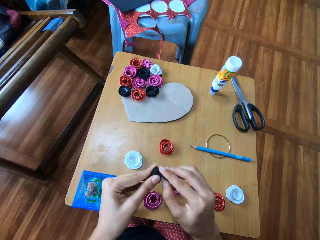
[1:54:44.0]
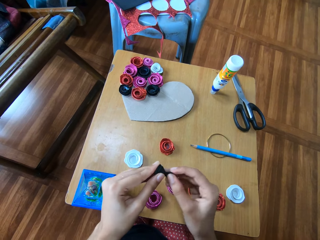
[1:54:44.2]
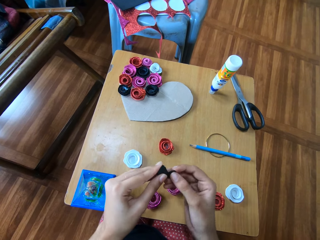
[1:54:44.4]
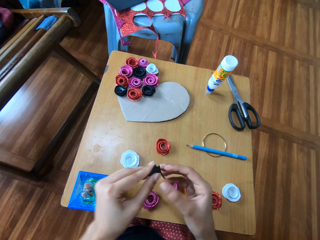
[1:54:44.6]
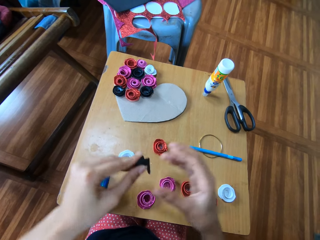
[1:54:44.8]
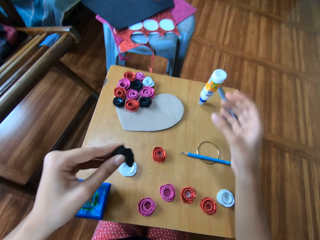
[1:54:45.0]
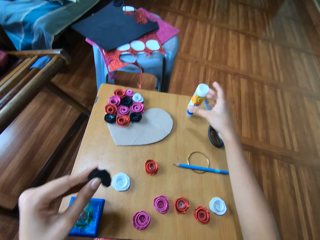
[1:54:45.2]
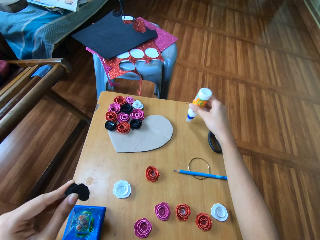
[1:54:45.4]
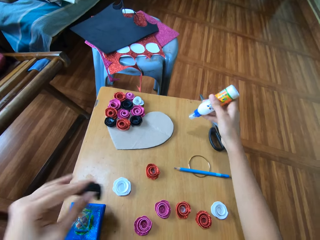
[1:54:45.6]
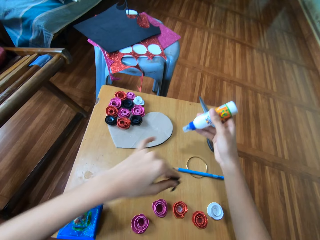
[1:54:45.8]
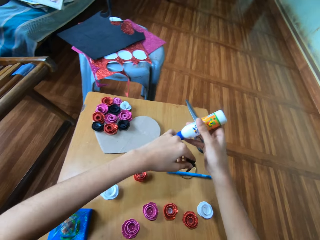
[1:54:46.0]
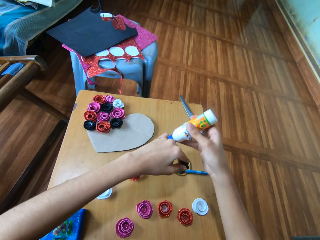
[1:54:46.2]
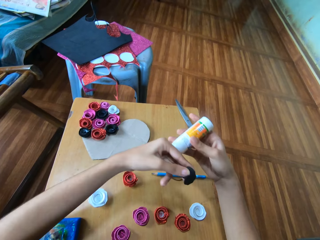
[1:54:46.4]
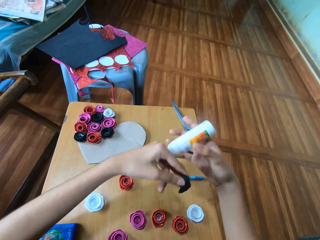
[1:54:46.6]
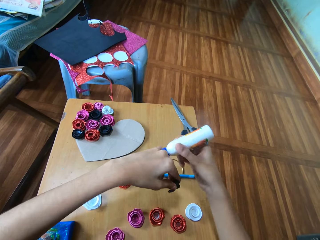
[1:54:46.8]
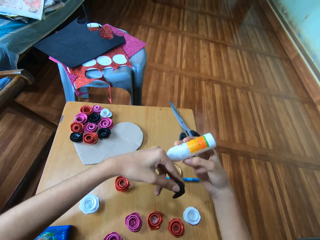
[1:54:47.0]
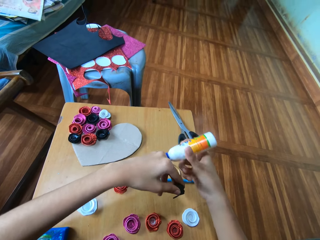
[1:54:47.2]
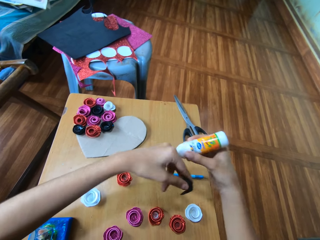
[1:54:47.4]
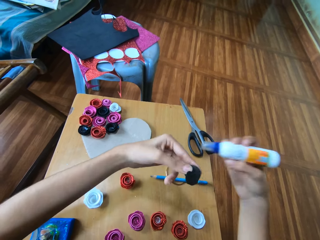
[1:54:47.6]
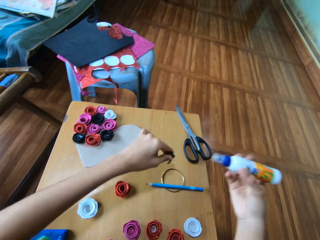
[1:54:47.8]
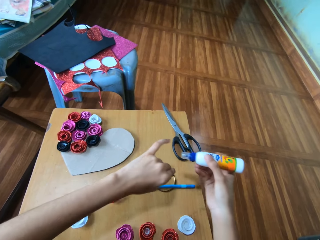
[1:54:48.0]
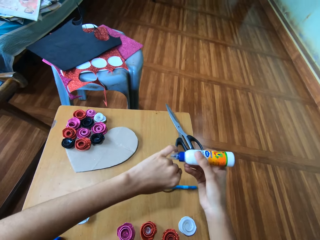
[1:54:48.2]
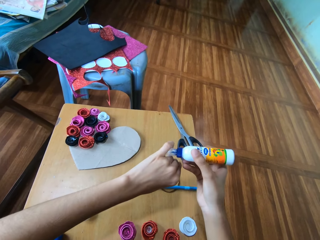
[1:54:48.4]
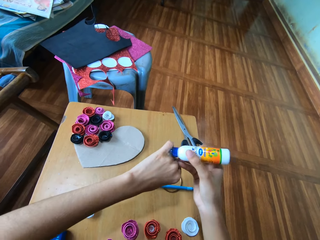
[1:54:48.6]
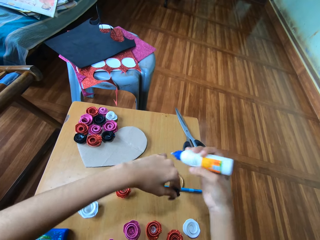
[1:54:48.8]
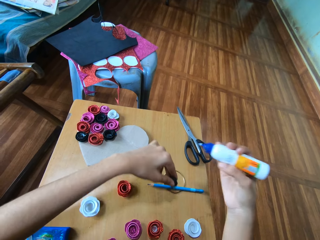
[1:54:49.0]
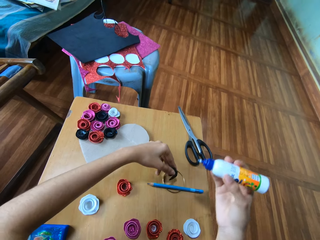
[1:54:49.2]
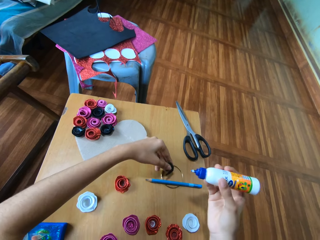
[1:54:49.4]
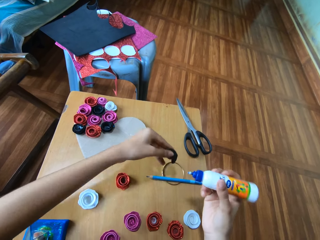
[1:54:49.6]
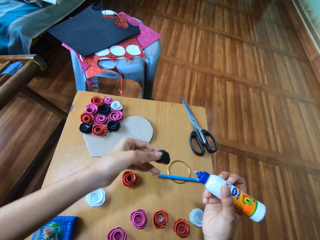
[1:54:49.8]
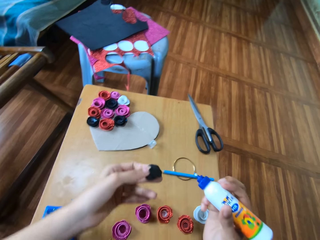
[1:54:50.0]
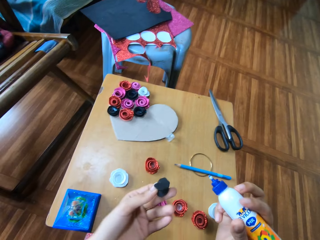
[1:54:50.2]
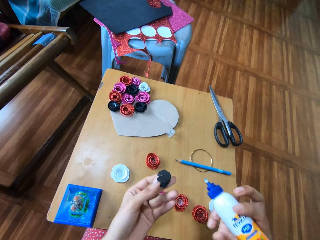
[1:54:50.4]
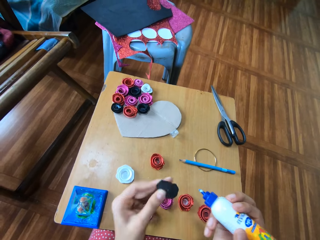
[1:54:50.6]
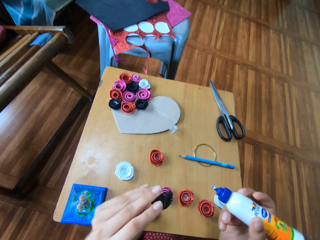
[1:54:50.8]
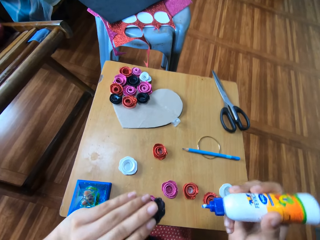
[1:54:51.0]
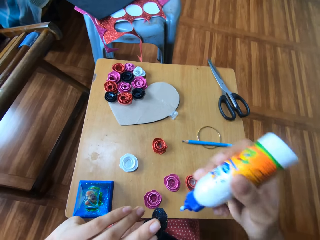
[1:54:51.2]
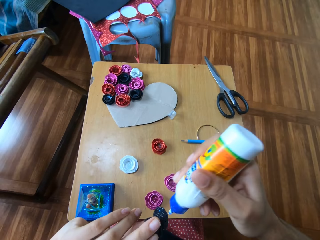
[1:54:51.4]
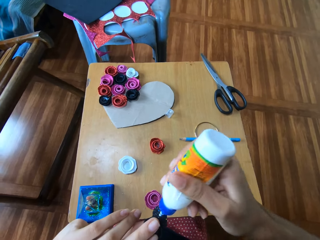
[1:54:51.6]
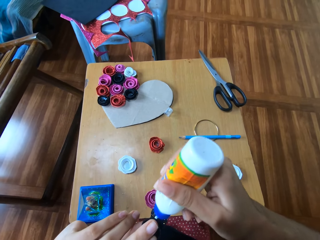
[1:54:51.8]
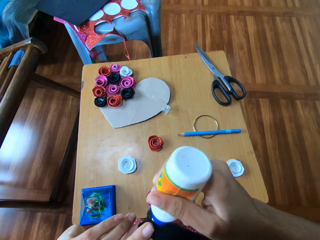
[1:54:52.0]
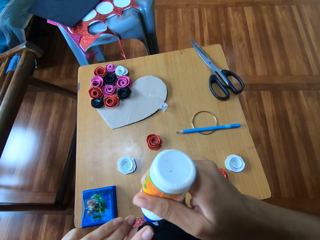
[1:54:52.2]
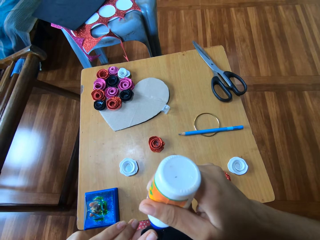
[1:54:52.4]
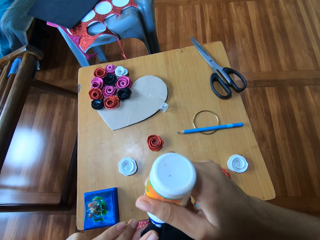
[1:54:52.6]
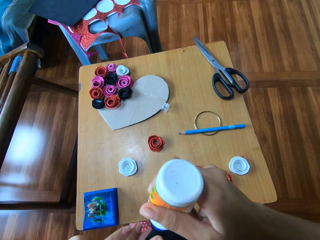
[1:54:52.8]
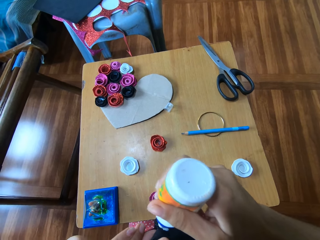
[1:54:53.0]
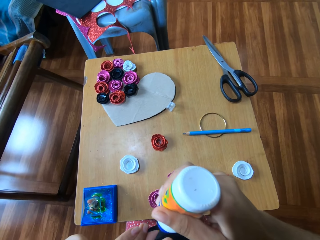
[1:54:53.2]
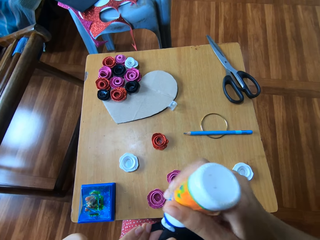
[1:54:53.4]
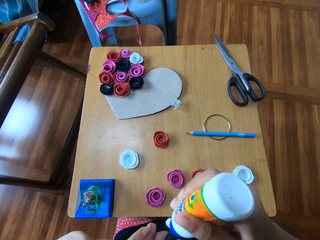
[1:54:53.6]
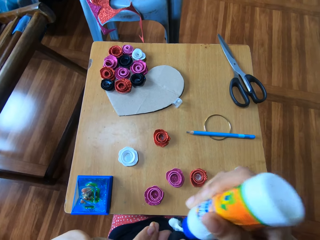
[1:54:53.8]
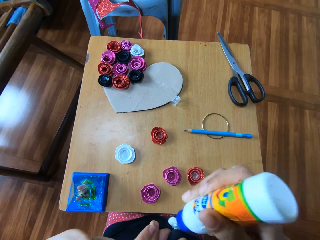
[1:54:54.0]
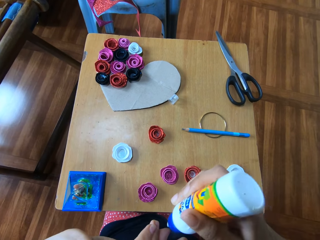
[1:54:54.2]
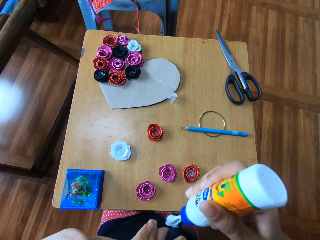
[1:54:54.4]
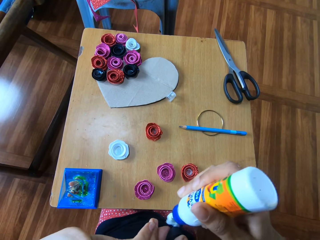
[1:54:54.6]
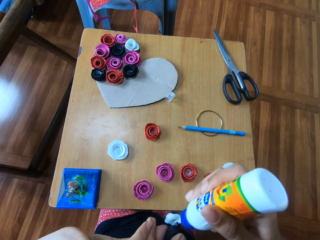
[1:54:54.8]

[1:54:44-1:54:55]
The camera wearer holds the flower-like black glitter paper with her left hand. She picks up the glue with her right hand. She opens the glue with her left hand. She removes the lid and puts the lid on the table. She attaches glue to the flower-like black glitter paper.

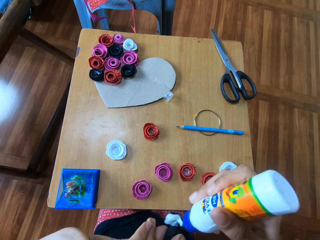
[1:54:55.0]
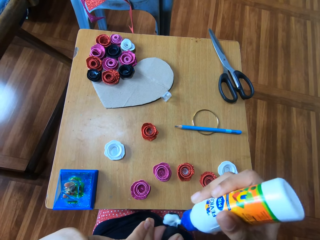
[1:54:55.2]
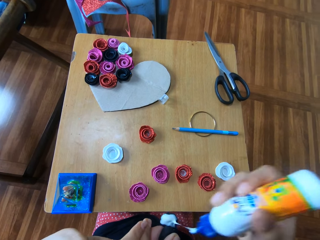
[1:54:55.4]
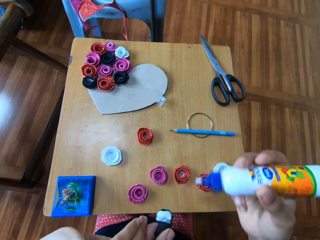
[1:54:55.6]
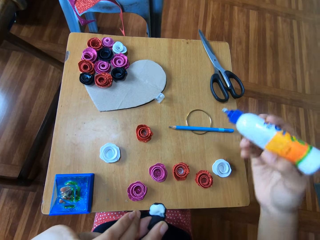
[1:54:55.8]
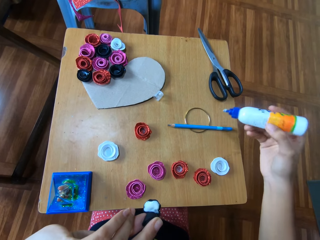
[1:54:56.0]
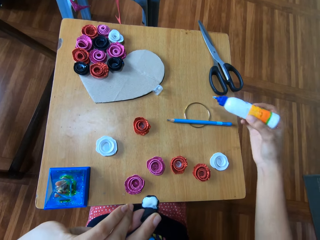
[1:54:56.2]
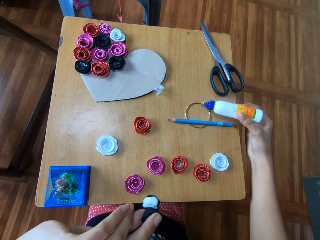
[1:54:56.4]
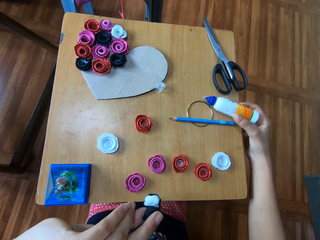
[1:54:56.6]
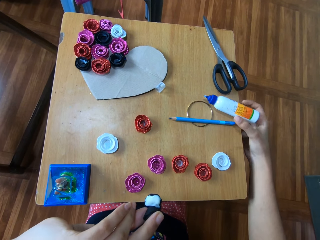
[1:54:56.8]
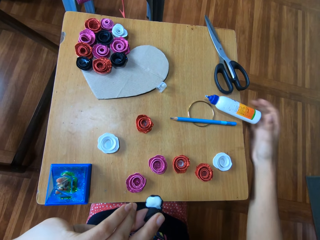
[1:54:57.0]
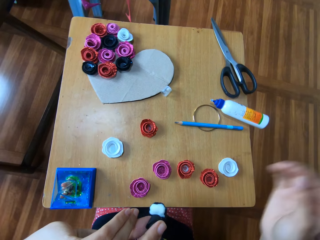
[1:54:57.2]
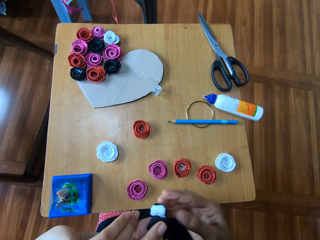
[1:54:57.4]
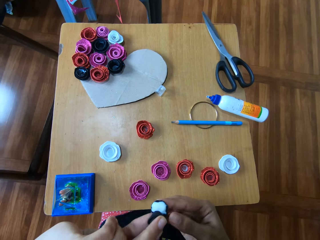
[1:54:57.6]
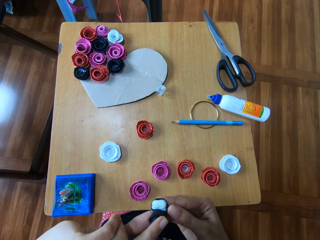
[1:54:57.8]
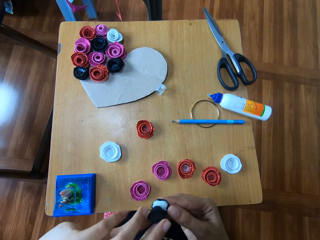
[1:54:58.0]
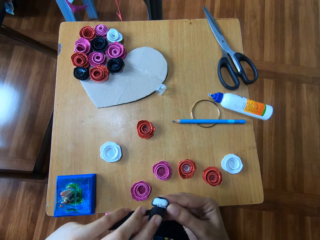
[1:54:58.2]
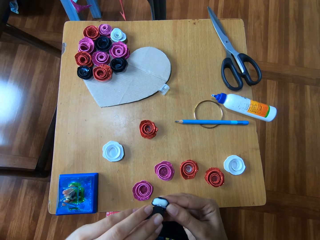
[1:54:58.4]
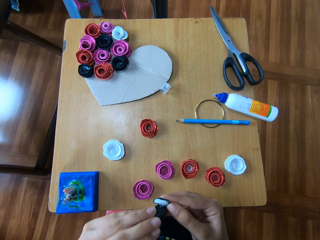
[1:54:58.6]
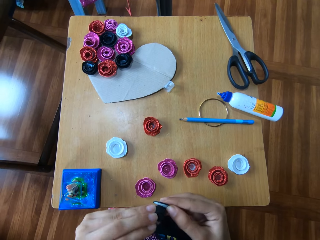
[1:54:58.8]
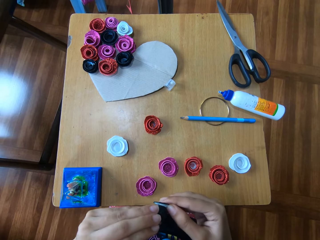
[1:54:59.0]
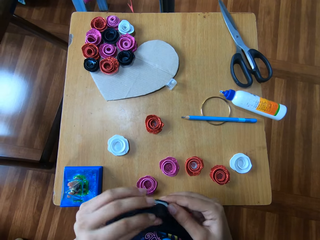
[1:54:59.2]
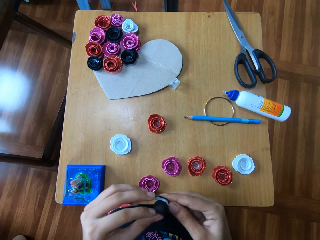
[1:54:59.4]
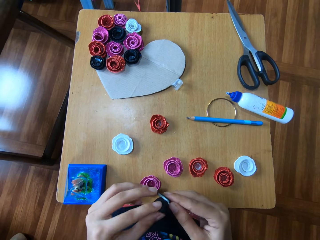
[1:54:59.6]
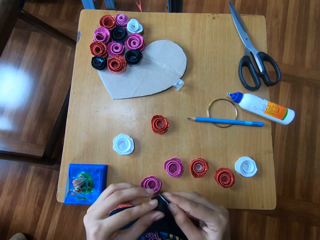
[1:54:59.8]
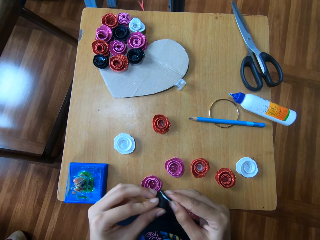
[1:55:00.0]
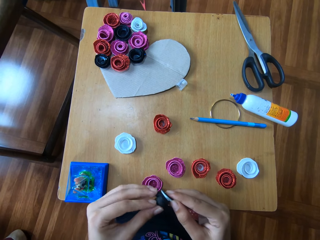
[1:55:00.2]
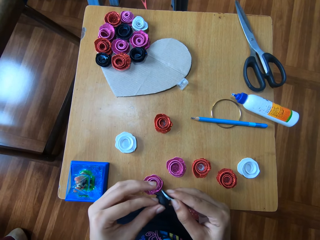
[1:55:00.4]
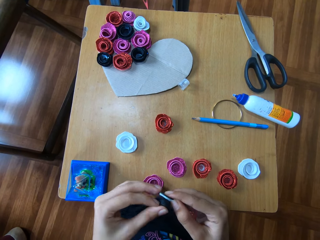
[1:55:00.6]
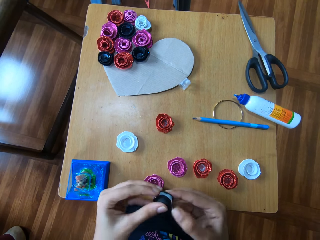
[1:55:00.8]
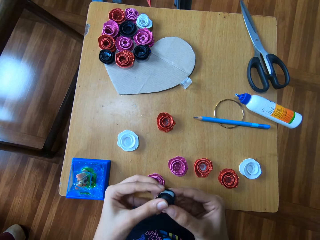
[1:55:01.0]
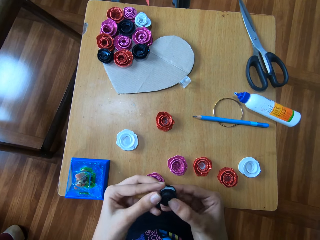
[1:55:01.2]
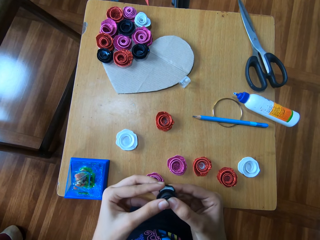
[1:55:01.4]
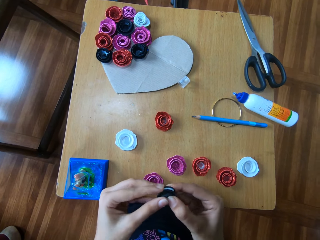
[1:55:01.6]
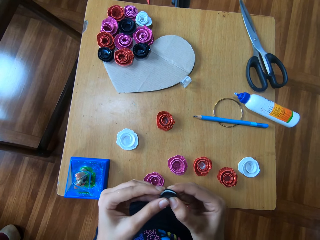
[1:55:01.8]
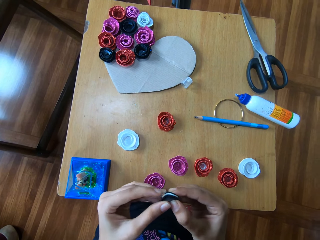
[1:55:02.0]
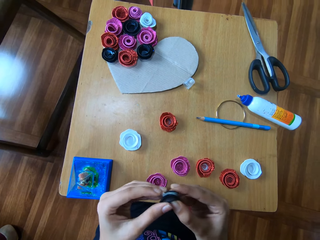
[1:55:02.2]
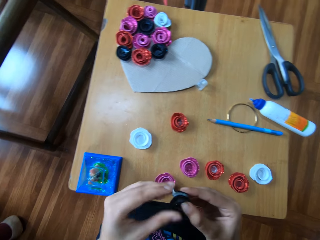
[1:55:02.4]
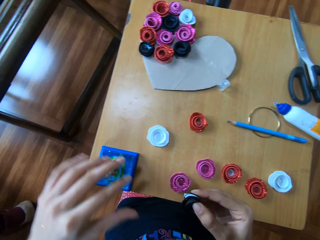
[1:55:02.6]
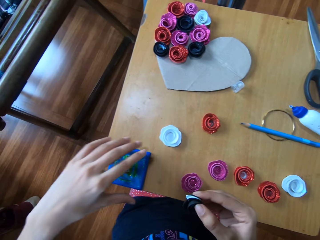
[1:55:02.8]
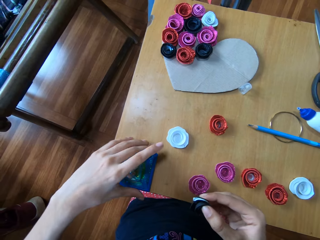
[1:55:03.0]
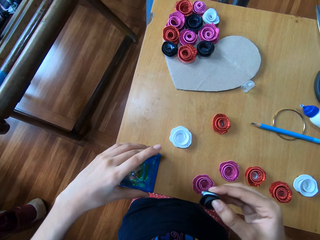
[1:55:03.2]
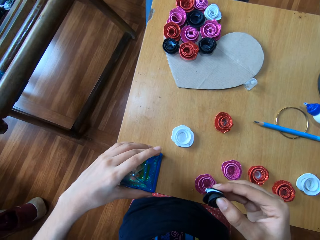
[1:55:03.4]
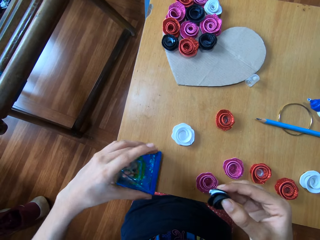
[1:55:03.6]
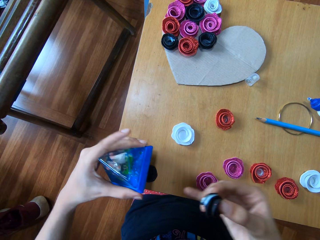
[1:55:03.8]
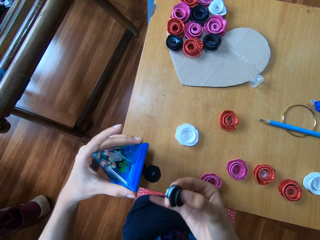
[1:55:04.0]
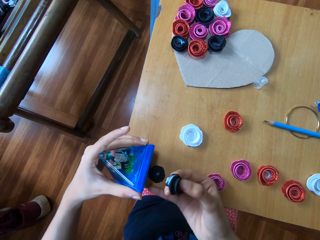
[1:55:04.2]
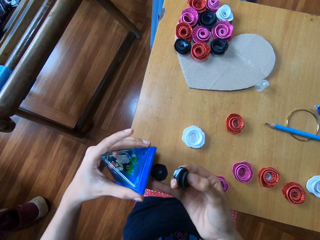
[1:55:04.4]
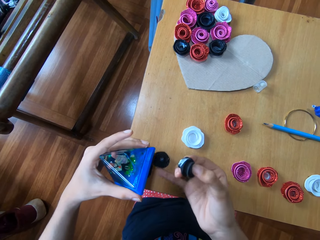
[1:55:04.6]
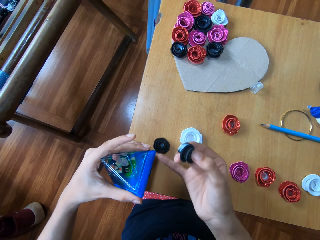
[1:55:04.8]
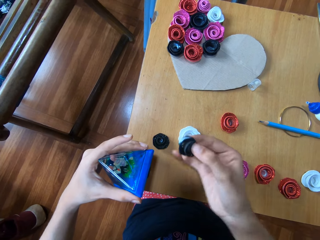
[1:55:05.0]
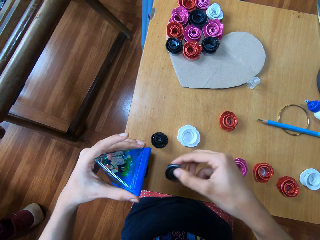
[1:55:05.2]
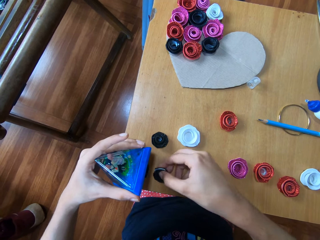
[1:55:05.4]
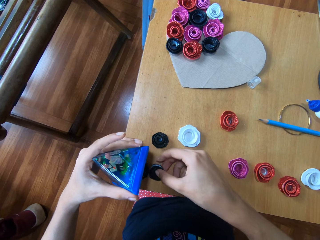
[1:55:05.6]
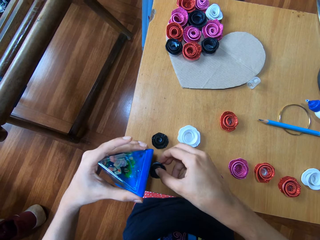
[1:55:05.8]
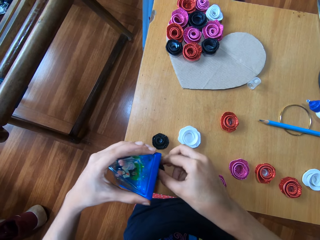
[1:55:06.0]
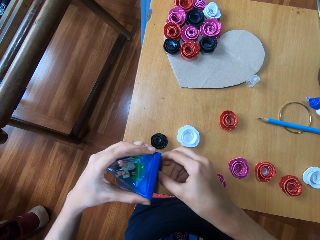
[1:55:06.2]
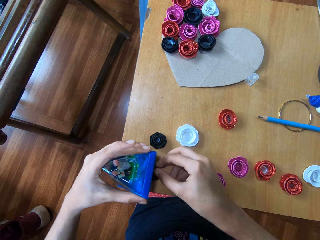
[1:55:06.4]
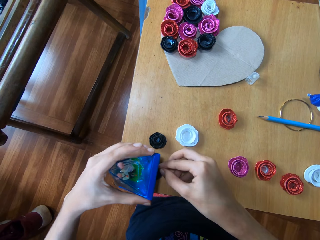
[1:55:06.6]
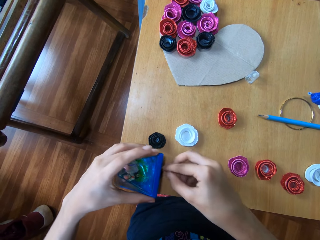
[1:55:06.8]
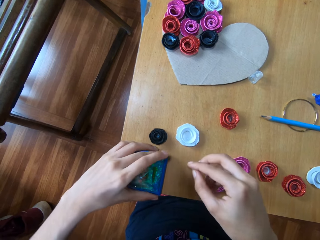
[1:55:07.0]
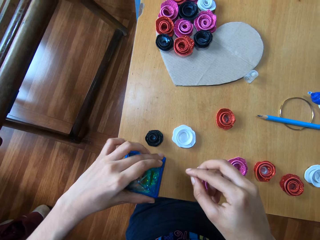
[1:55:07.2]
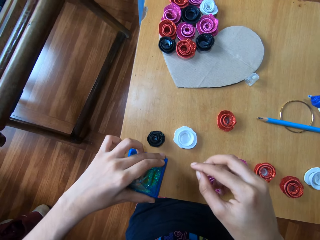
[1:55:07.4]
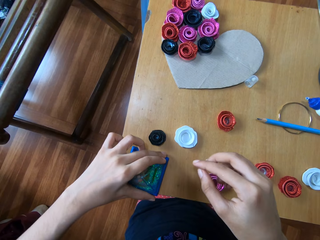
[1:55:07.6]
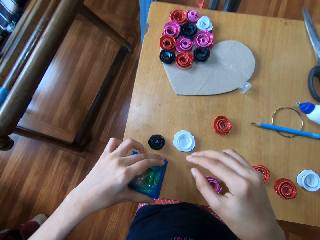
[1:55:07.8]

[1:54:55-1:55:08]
The camera wearer places the glue on the wooden table with her right hand. She holds the decoration paper. She wraps the flower-like black glitter paper together. She merges the decoration paper. She presses the decoration paper. She picks up a pyramidal structure with her left hand. She pushes away the flower-like black glitter paper underneath the pyramidal structure. She puts another flower-like black glitter paper underneath the pyramidal structure. She covers the decoration paper with something.
